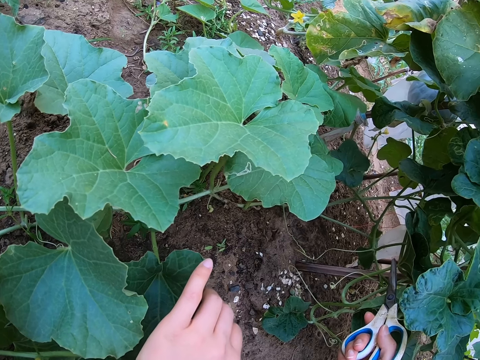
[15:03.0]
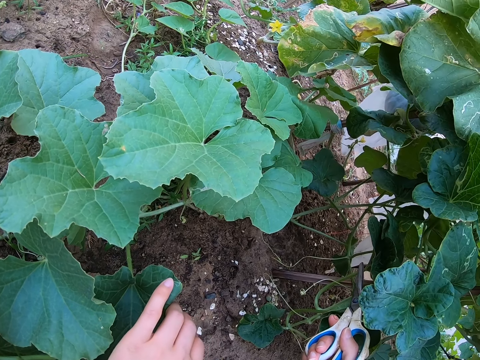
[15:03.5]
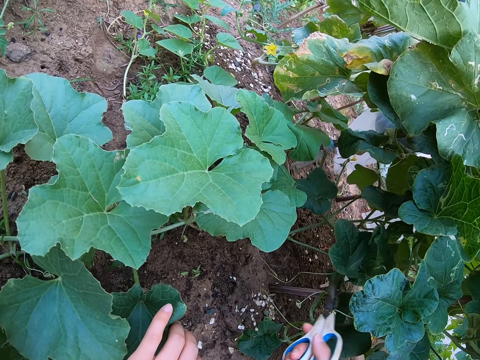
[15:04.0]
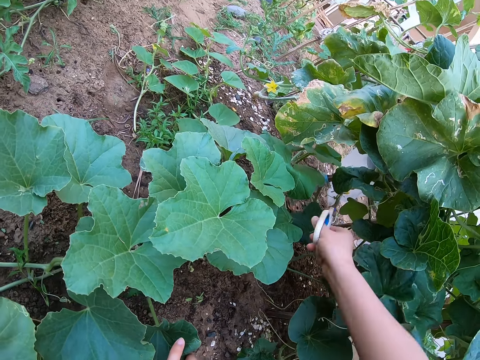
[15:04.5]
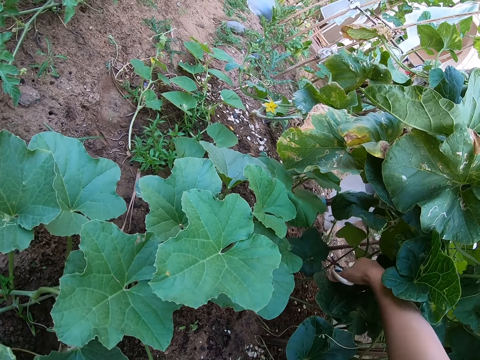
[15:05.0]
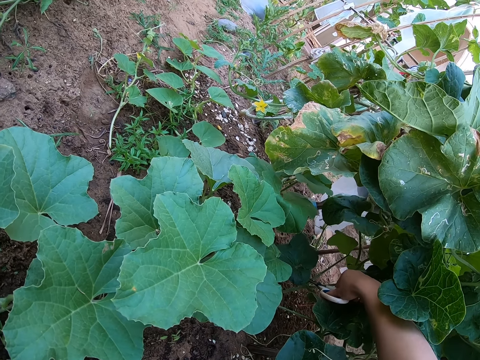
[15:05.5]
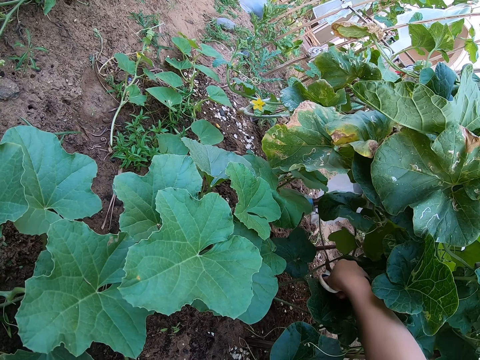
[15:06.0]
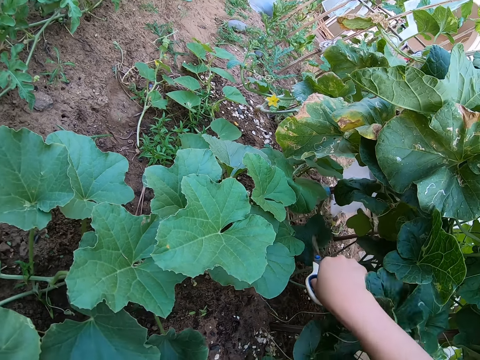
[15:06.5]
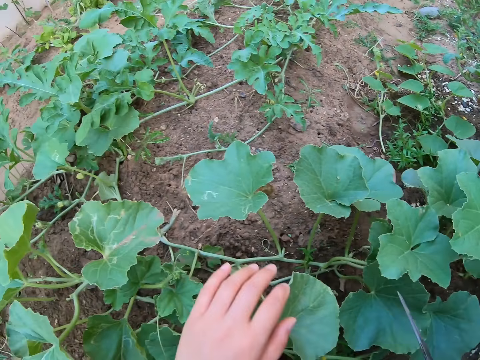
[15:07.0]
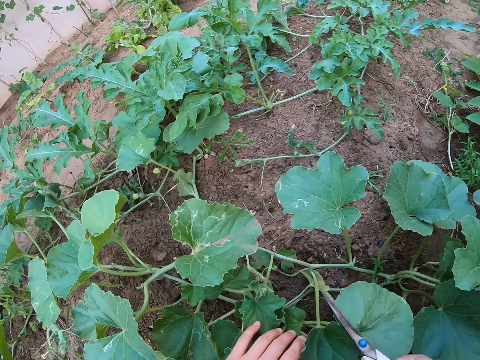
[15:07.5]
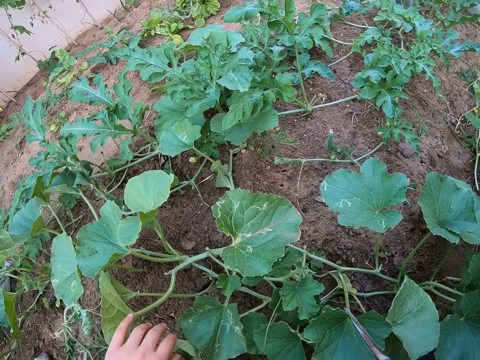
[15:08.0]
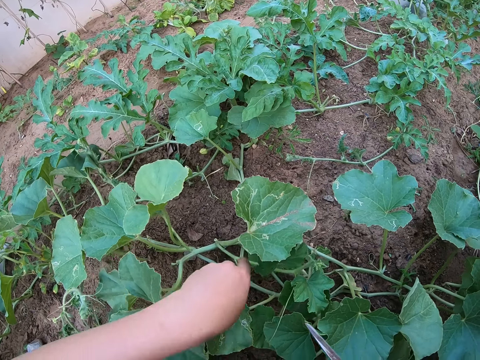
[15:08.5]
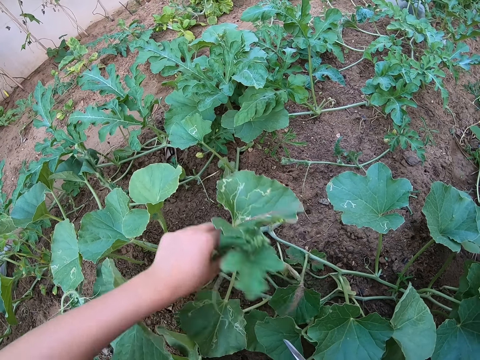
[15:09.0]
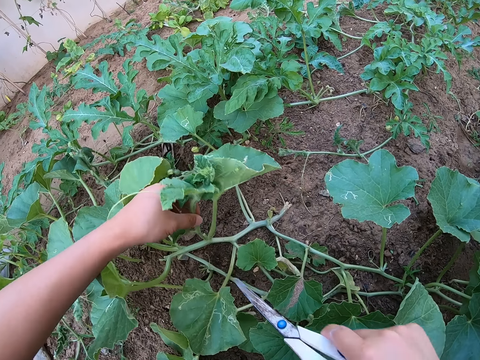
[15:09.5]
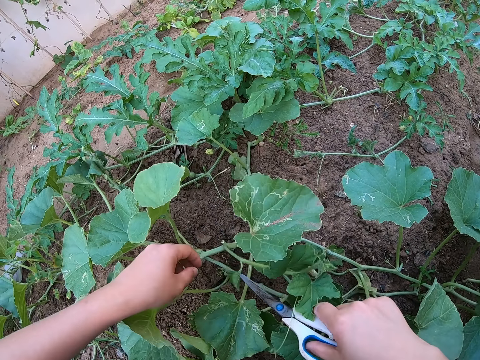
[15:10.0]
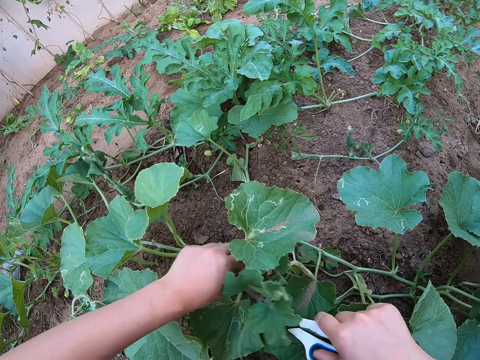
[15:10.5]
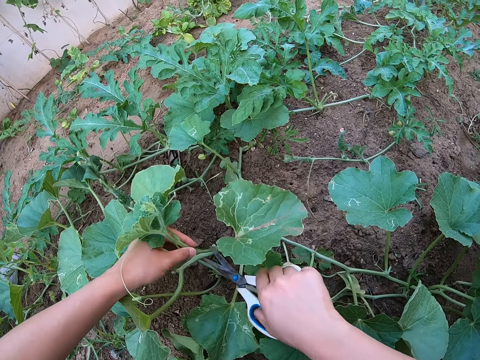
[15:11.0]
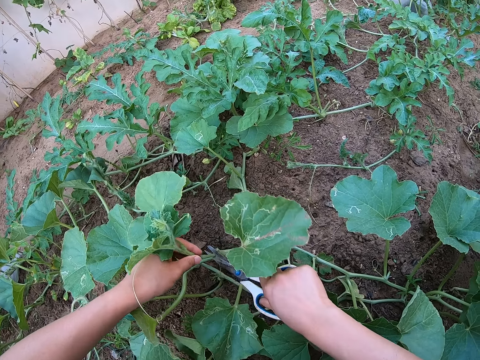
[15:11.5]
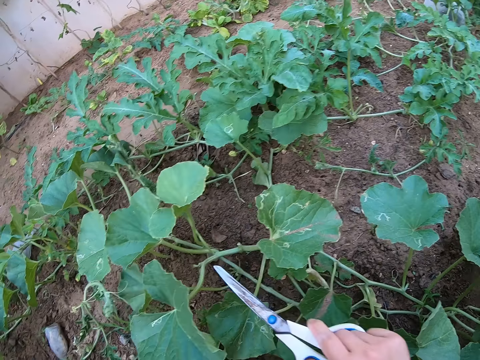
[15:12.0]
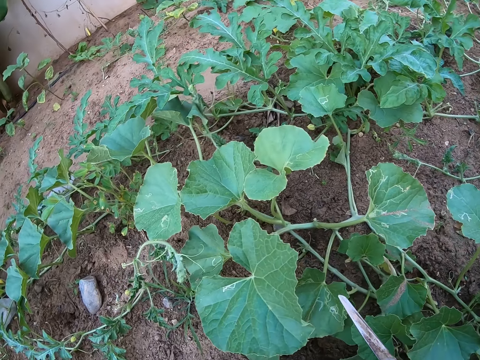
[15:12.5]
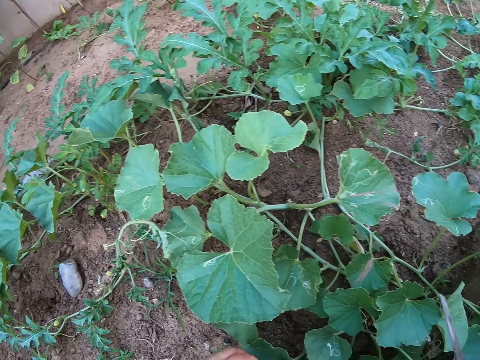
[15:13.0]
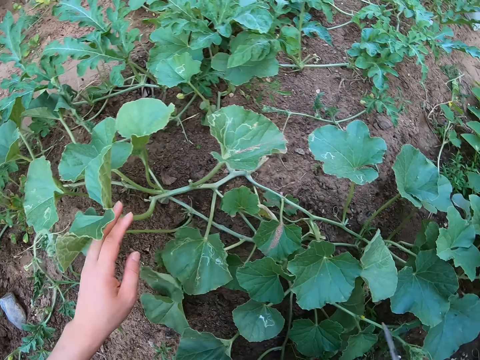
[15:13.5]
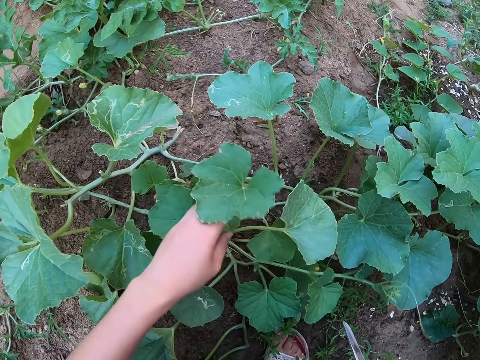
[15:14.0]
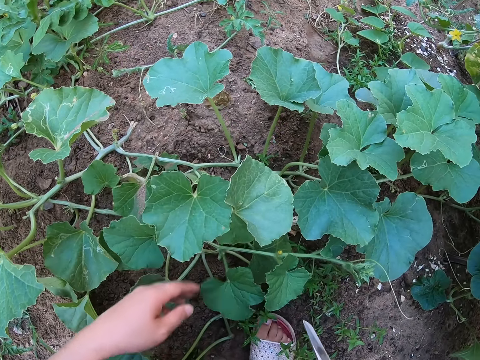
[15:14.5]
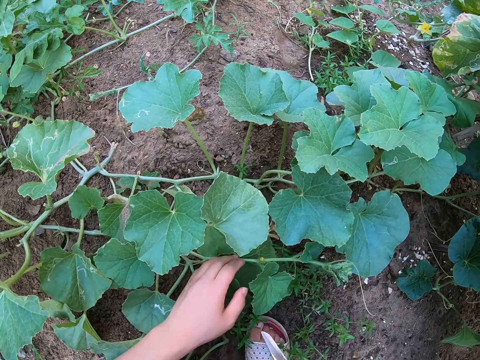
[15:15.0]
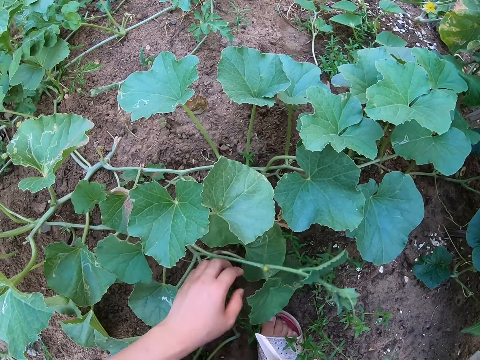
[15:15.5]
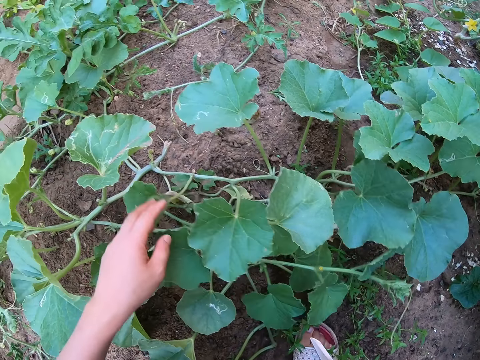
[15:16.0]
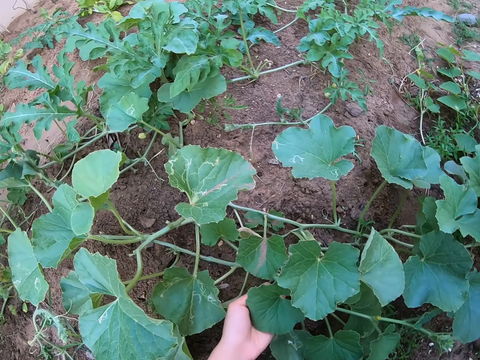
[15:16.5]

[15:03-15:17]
The camera wearer cuts the pumpkin stem with a pair of scissors. They touch the pumpkin leaves. They hold the pumpkin stem. They cut the pumpkin stem with the pair of scissors. They touch the pumpkin leaves.

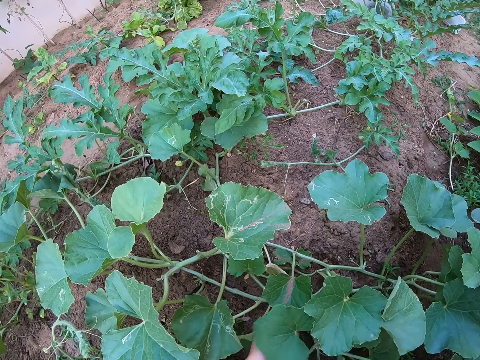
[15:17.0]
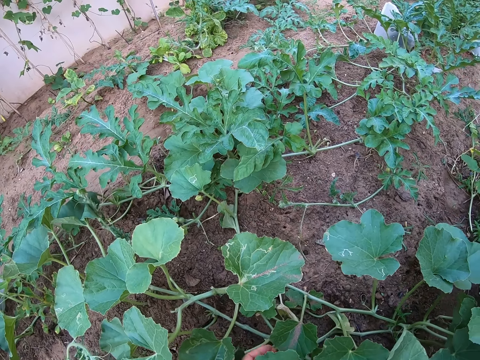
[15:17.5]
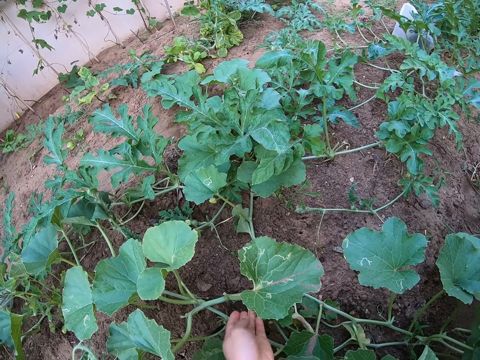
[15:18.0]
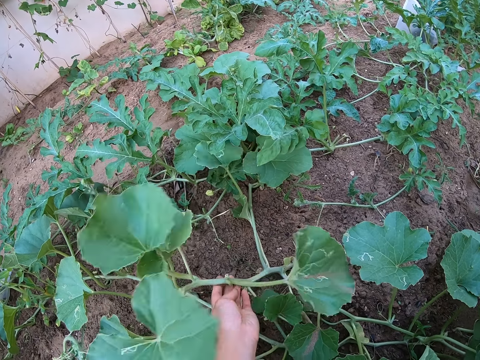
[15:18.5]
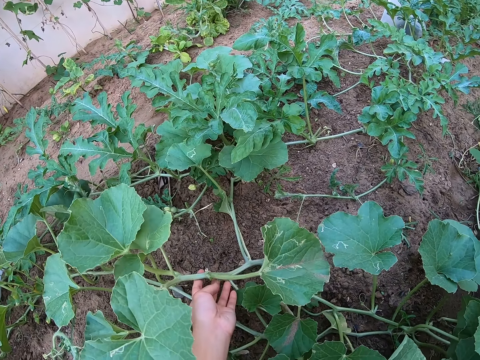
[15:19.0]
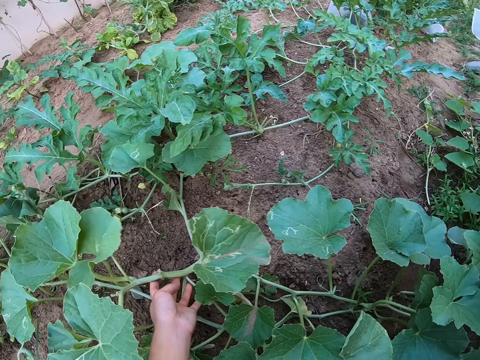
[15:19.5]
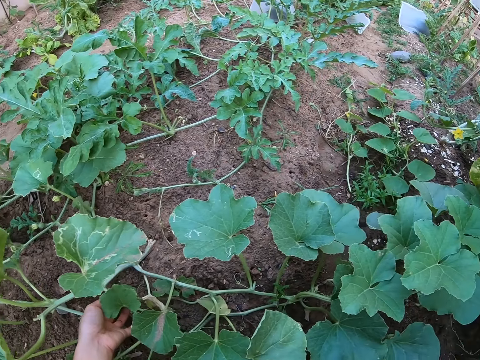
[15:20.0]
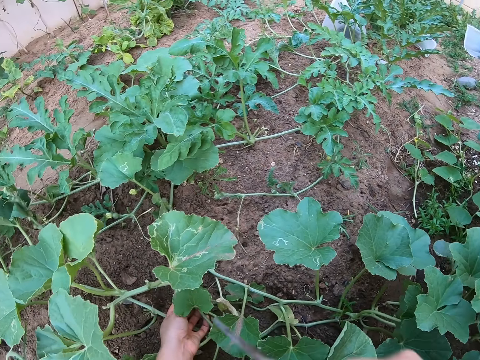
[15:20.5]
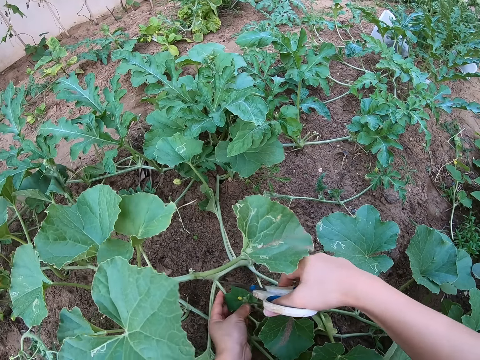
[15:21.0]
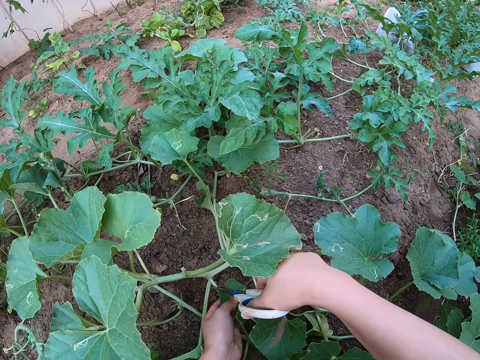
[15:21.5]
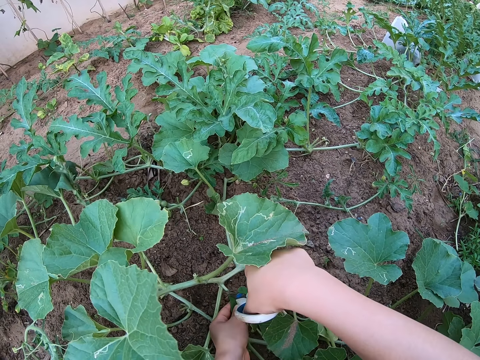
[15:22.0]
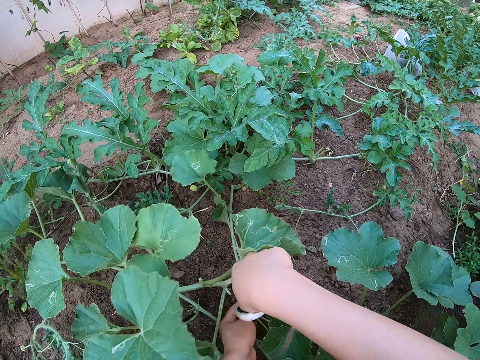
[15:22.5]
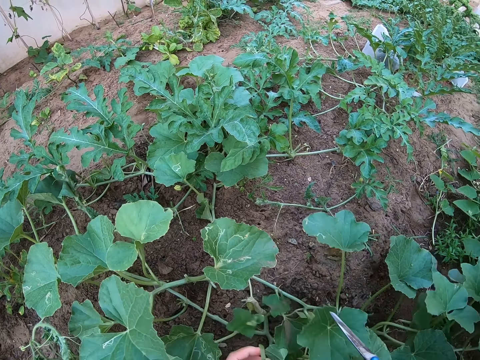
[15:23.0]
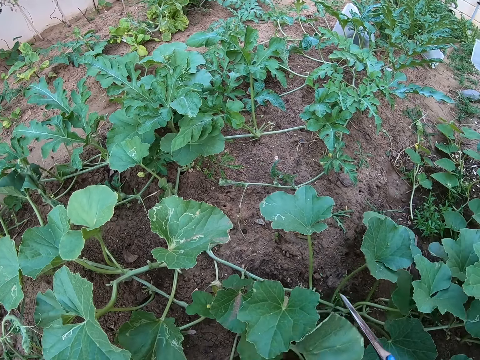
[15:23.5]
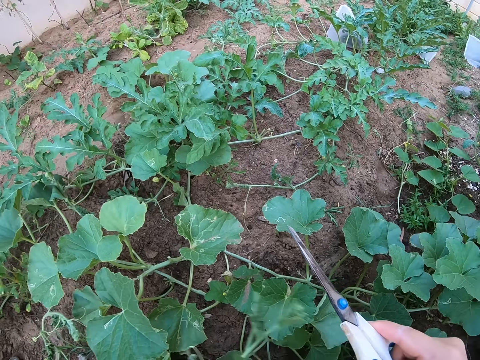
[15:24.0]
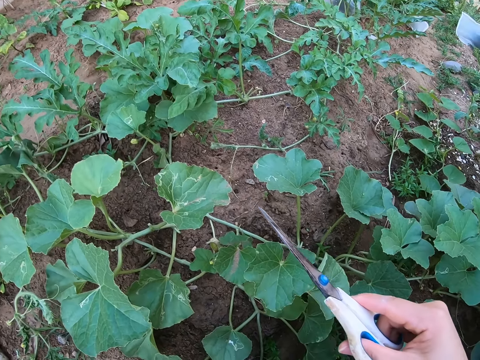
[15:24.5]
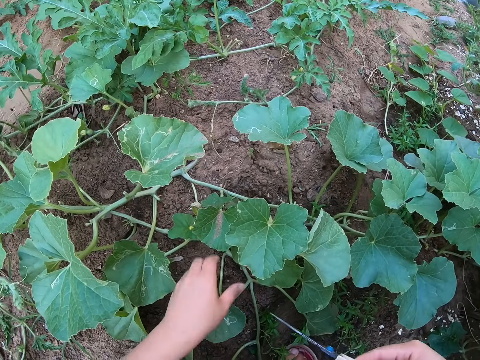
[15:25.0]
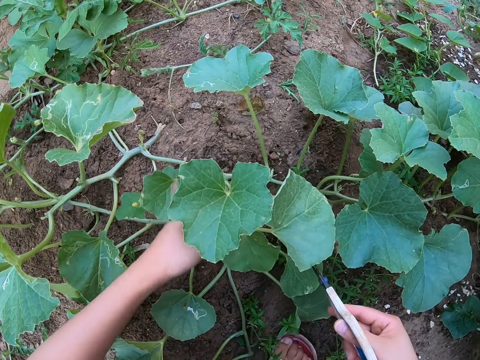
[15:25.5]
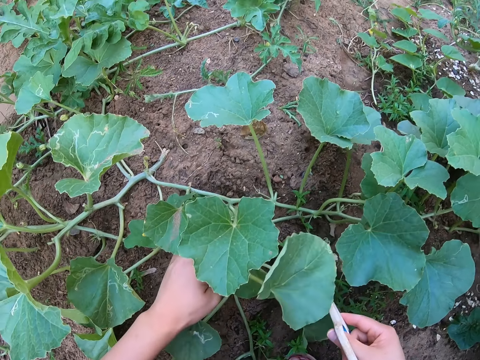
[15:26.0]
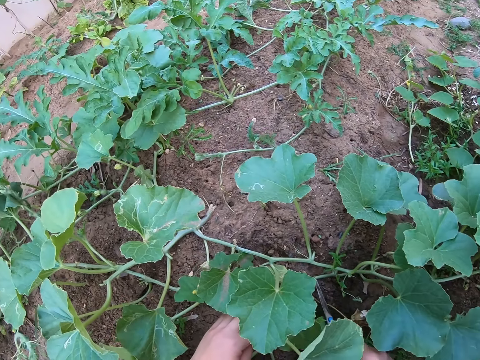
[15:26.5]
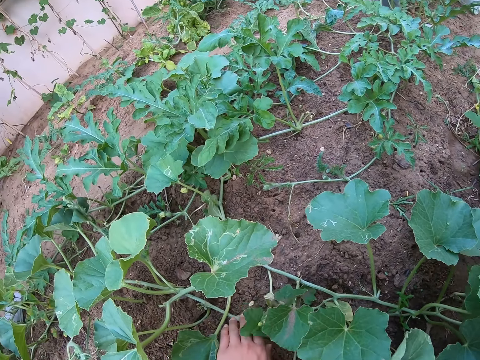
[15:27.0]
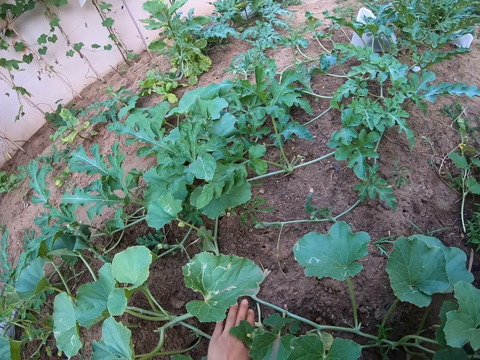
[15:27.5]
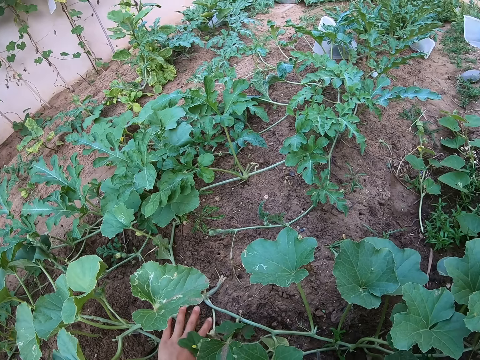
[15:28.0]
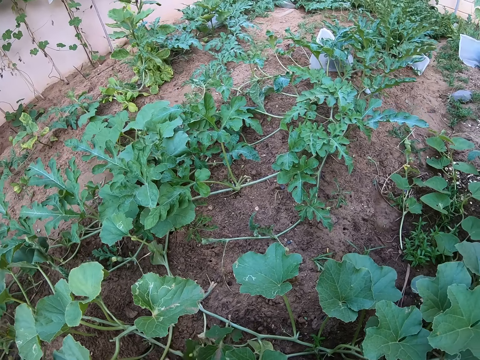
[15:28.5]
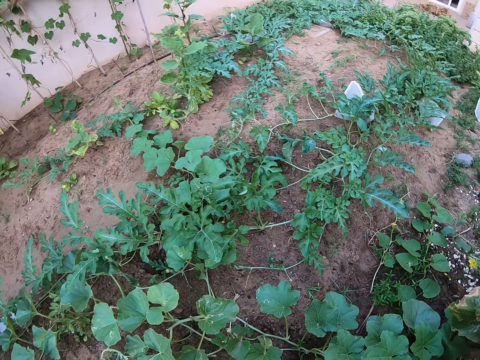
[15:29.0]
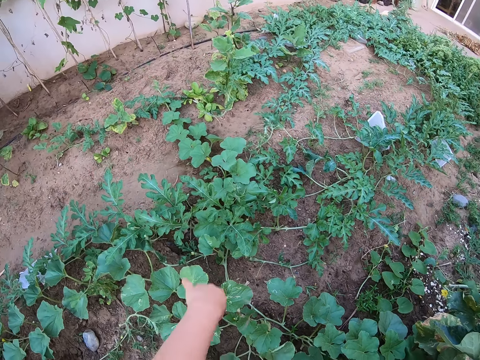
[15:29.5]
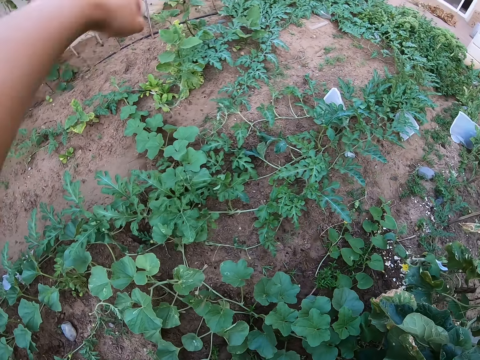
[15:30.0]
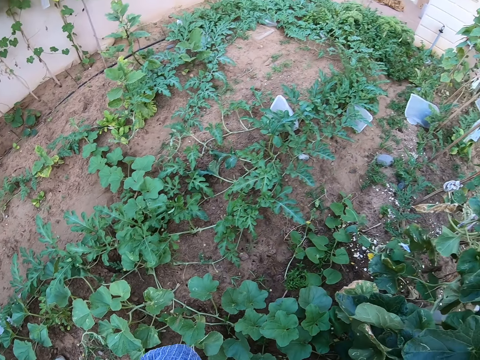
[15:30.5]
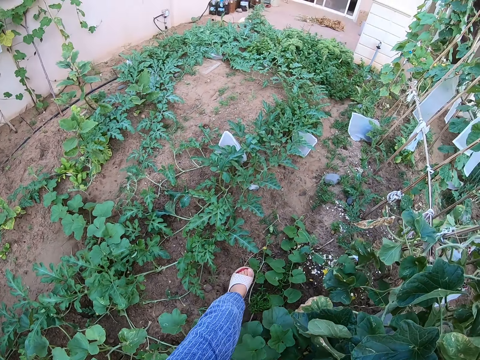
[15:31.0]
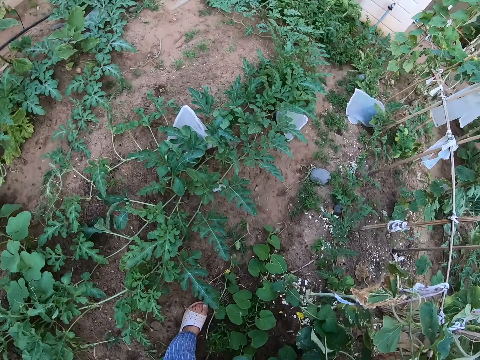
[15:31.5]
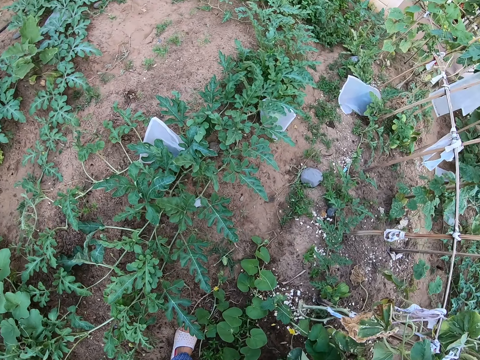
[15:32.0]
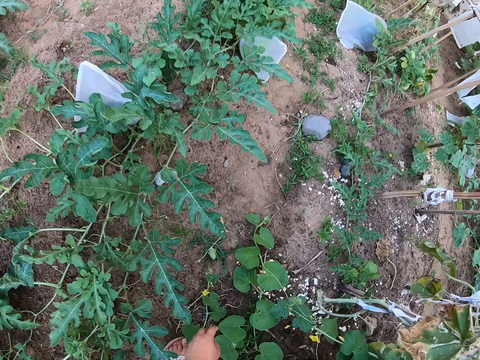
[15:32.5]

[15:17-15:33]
The camera wearer lifts a pumpkin stem. They cut the pumpkin stem with a pair of scissors. They stare around the garden. They walk forward.
